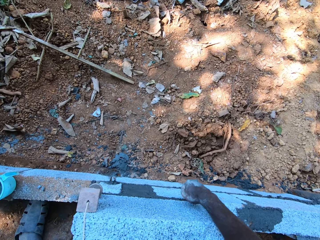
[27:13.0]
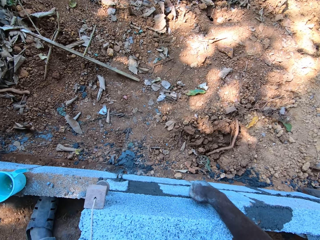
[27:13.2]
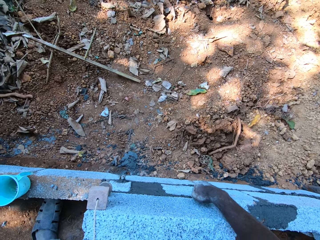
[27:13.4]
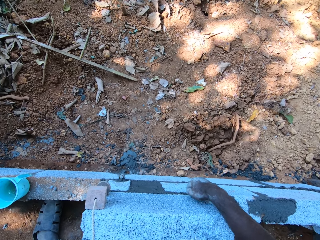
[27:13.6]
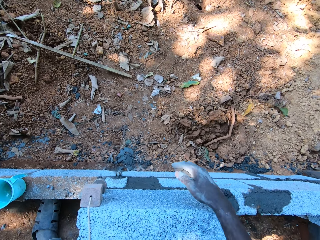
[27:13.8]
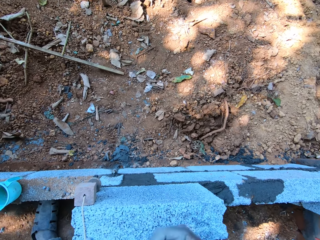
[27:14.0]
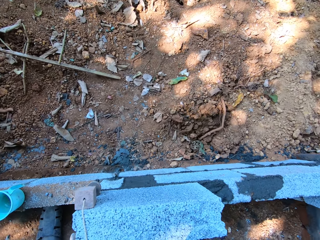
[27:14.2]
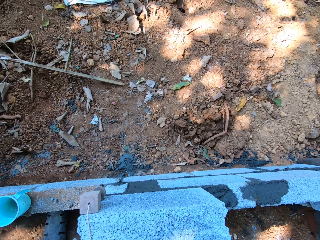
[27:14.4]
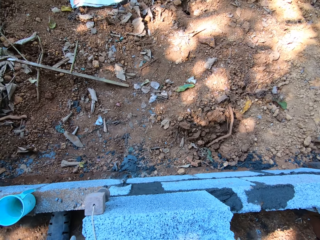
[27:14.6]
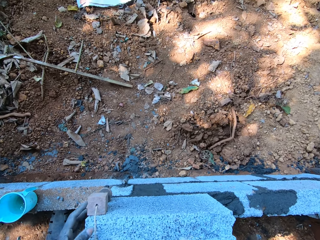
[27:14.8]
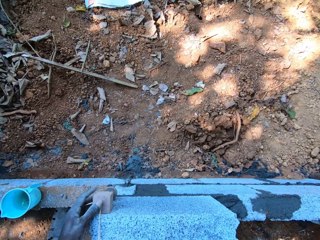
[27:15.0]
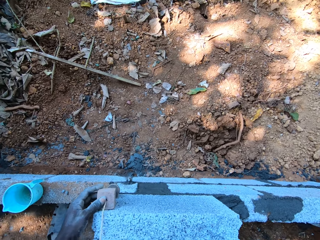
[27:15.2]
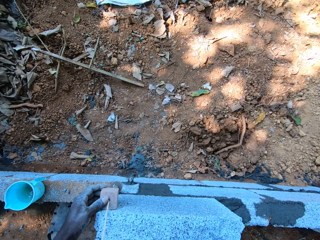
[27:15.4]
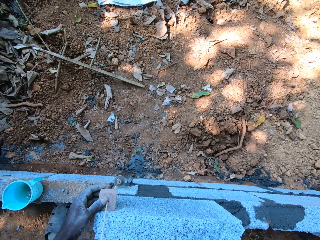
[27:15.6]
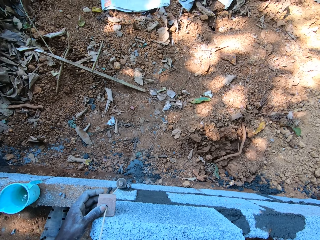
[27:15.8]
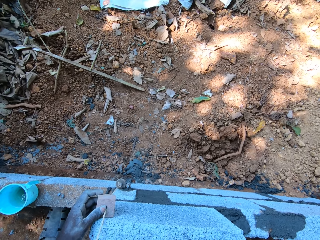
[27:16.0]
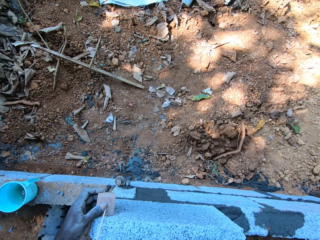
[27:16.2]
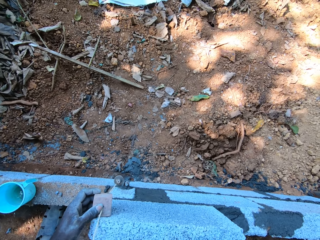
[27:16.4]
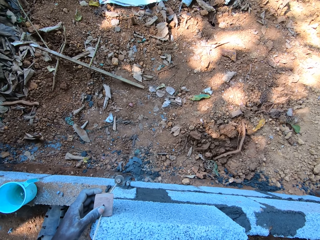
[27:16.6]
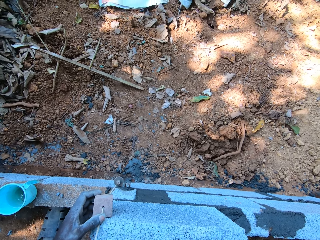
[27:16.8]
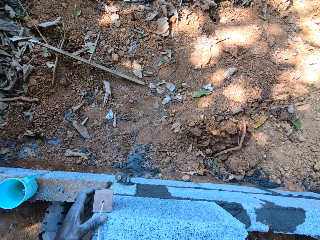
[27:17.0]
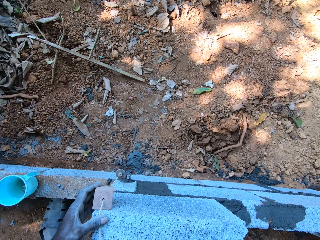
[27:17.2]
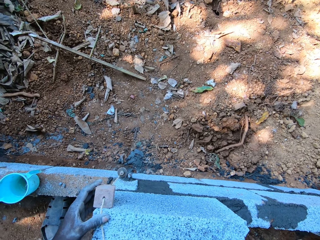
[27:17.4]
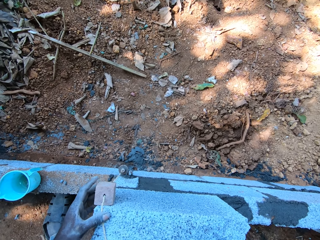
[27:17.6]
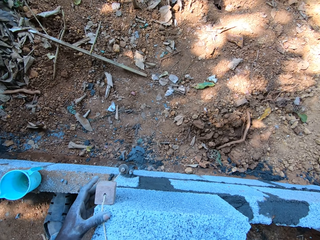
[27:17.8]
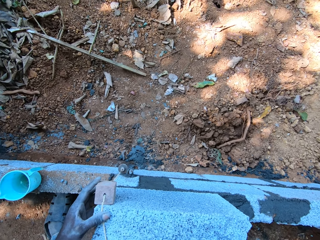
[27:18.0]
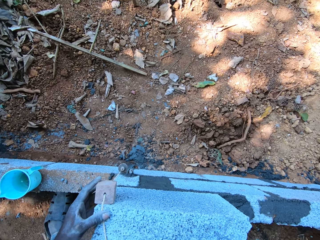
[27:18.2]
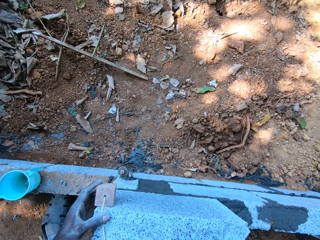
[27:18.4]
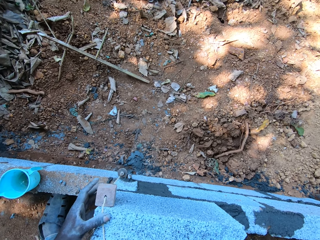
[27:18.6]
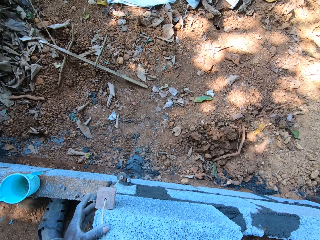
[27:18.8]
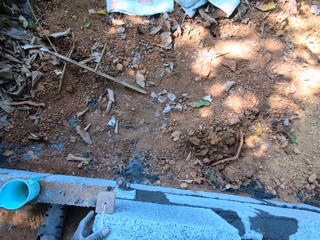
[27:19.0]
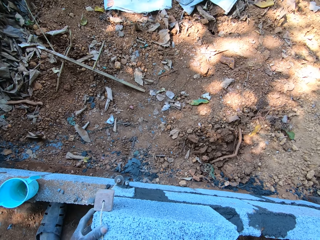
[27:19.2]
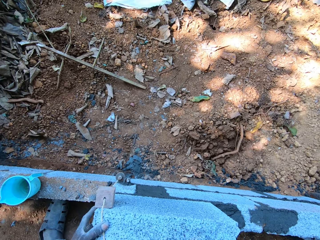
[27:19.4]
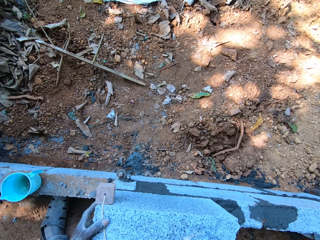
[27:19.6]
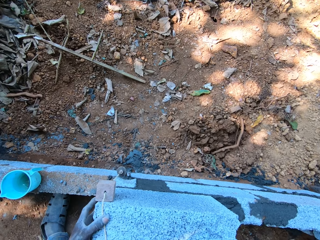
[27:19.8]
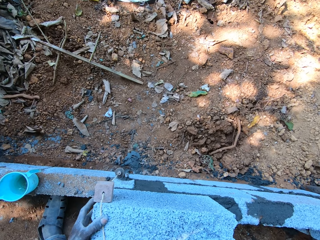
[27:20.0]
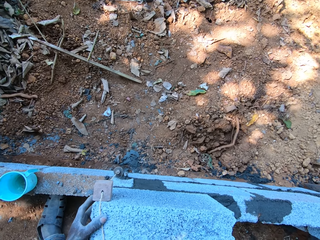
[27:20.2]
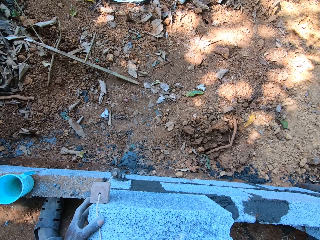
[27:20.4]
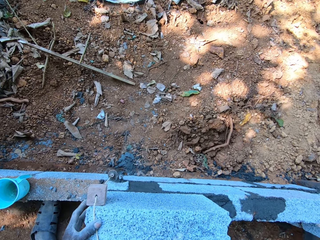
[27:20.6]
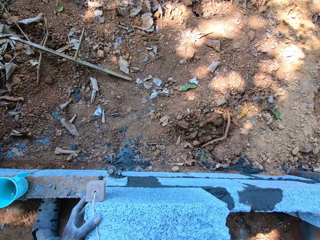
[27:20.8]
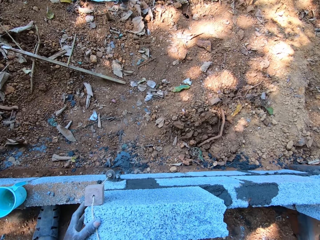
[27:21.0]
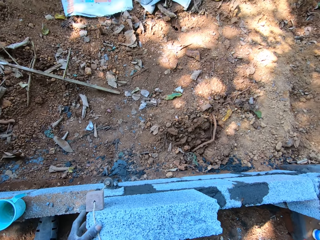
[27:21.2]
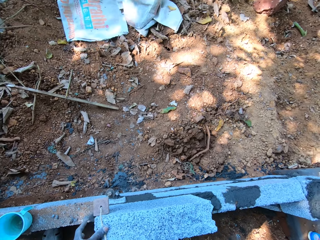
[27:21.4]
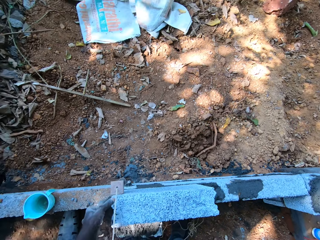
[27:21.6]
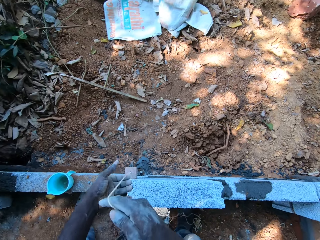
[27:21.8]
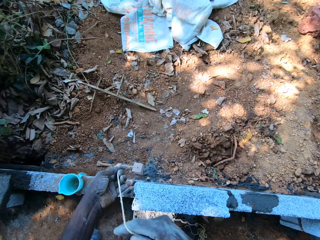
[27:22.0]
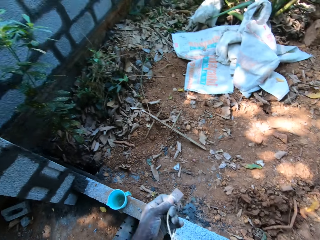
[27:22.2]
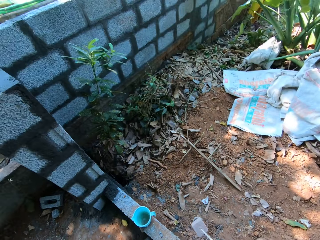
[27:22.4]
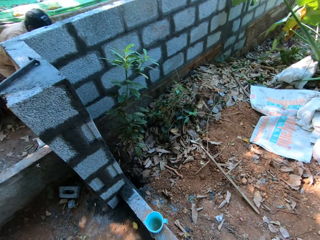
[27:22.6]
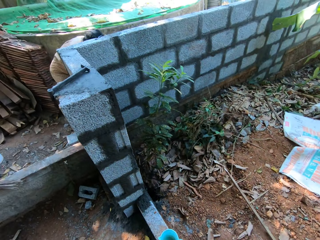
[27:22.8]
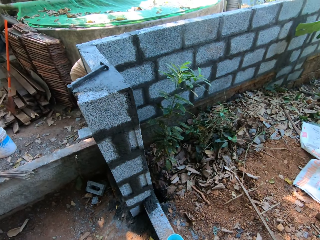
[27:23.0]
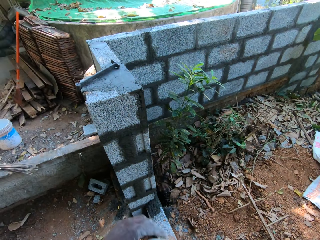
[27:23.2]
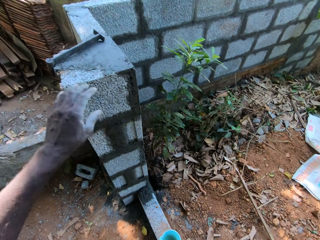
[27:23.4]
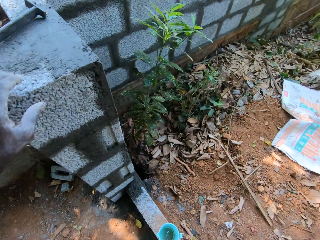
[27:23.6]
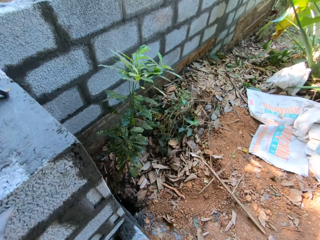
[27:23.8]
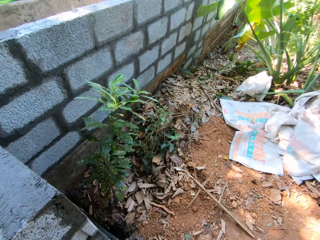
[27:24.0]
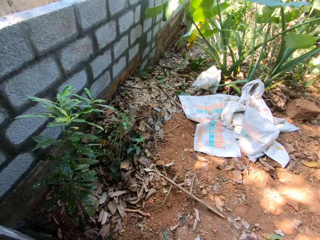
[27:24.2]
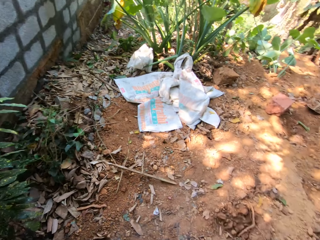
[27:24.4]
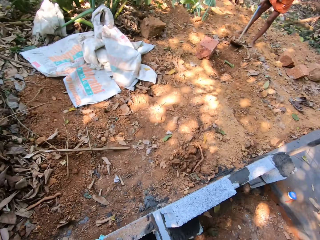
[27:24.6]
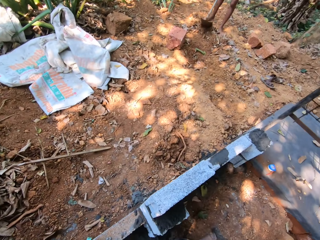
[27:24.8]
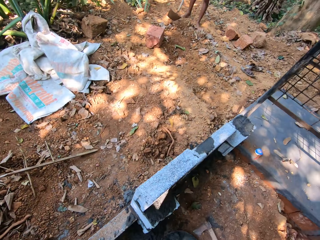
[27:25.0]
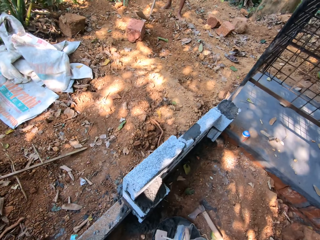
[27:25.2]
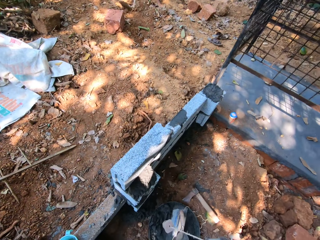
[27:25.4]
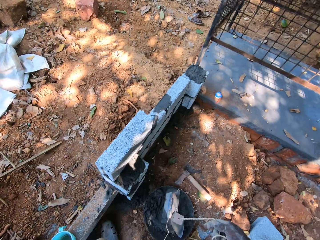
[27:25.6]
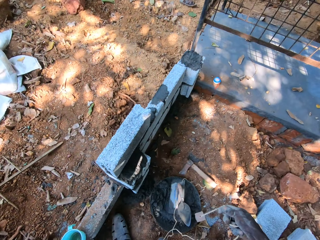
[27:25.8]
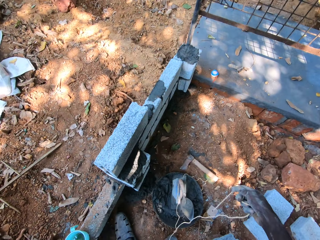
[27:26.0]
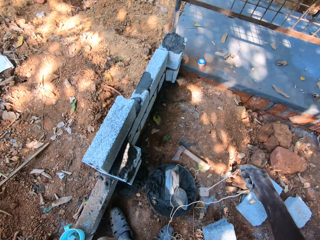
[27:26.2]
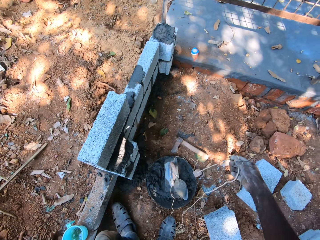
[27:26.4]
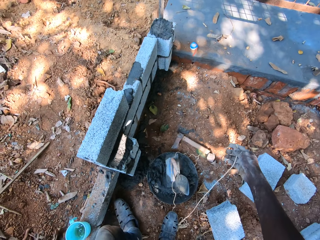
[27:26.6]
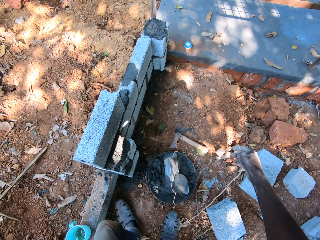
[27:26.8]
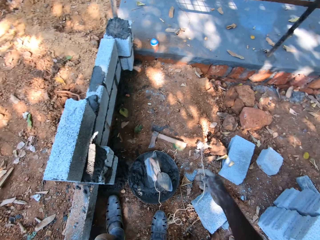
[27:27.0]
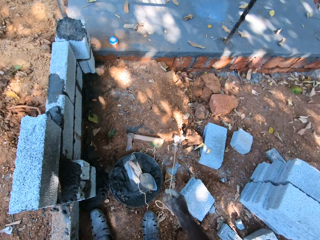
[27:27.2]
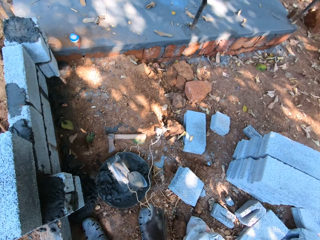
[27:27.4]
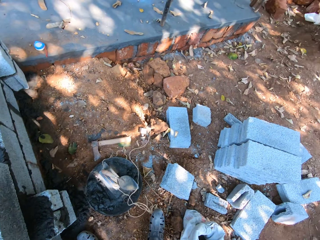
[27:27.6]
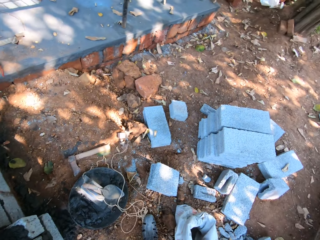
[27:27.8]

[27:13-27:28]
The camera wearer checks the block with a plumb bob in his left hand. He holds a straightedge tool. He converses with a man. He pulls the plumb bob with both hands. He lifts the straightedge tool. He places his left hand on a fence. He looks around. Another man digs on the ground. The camera wearer drops the straightedge tool on the ground. He drops the plumb bob in his right hand on the ground.

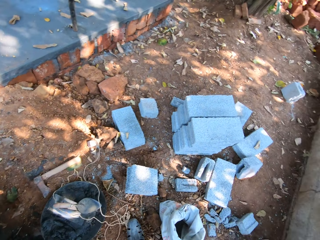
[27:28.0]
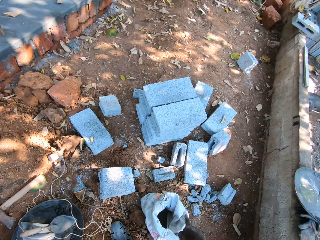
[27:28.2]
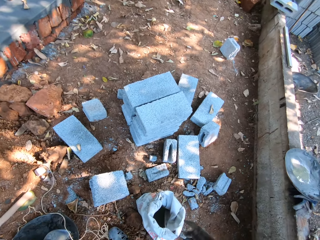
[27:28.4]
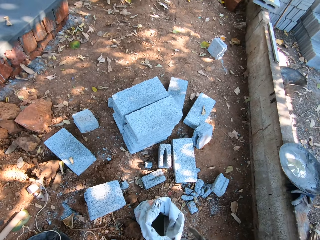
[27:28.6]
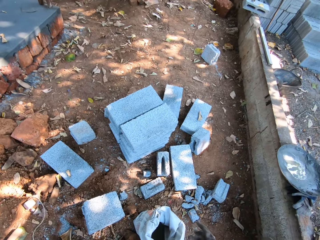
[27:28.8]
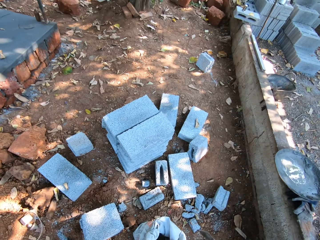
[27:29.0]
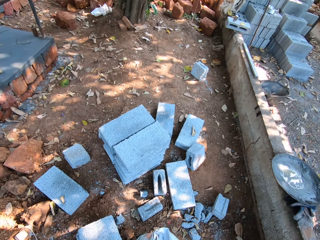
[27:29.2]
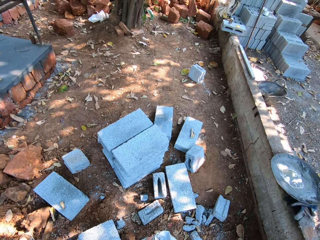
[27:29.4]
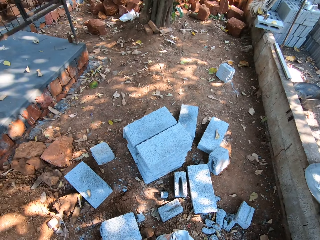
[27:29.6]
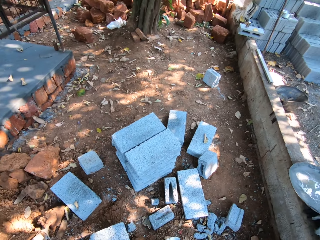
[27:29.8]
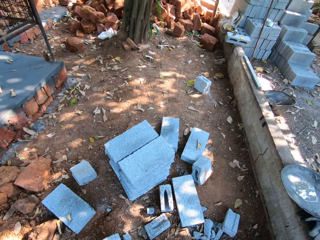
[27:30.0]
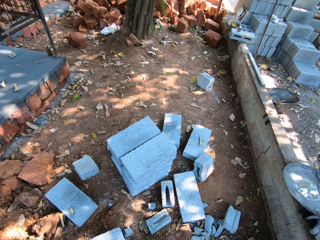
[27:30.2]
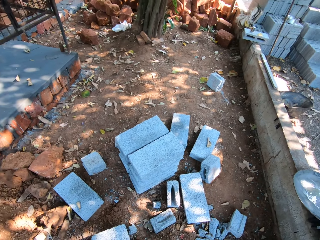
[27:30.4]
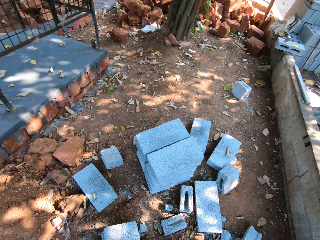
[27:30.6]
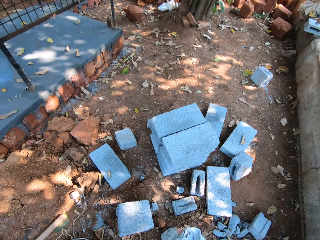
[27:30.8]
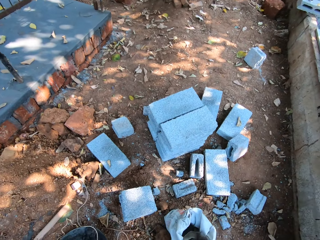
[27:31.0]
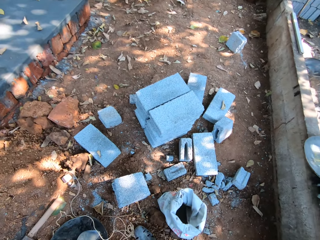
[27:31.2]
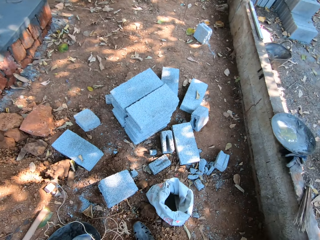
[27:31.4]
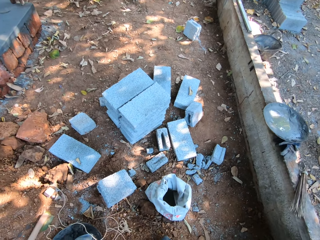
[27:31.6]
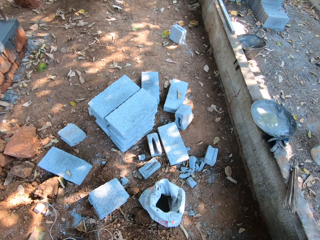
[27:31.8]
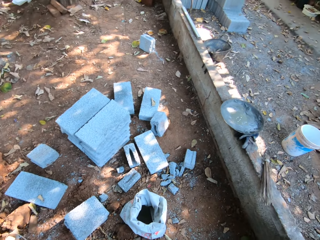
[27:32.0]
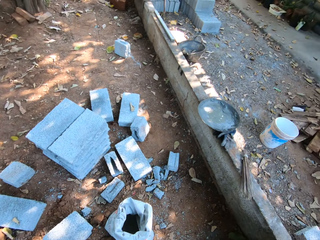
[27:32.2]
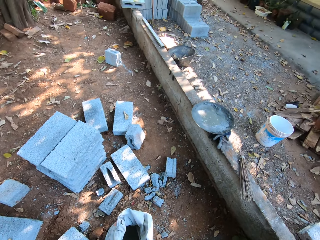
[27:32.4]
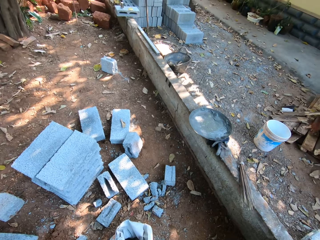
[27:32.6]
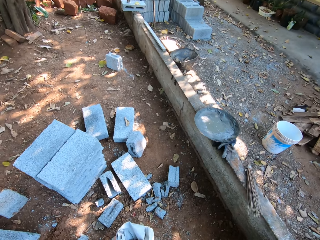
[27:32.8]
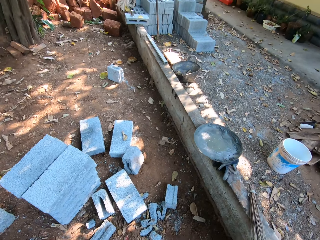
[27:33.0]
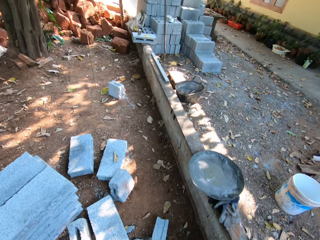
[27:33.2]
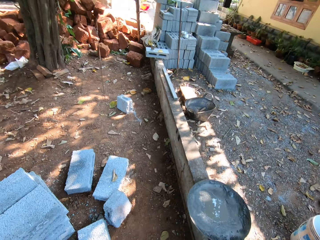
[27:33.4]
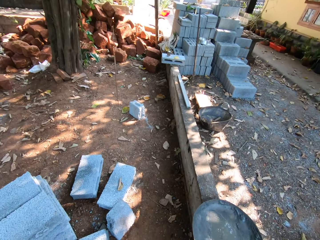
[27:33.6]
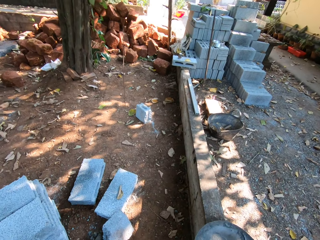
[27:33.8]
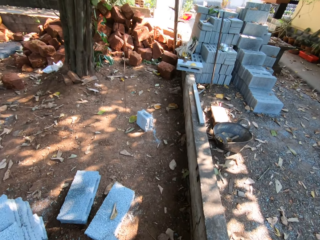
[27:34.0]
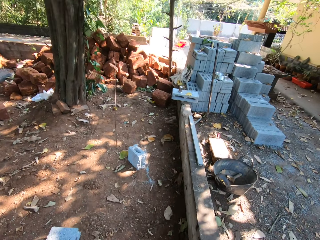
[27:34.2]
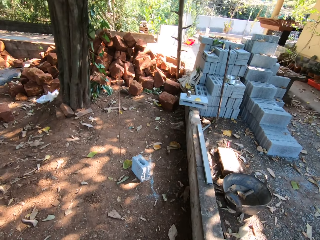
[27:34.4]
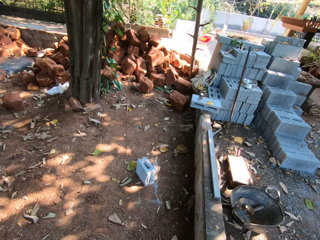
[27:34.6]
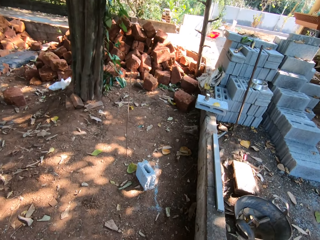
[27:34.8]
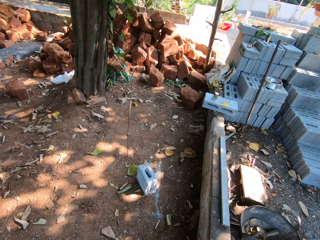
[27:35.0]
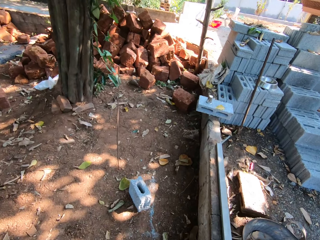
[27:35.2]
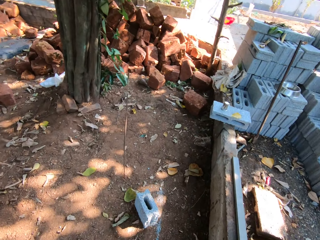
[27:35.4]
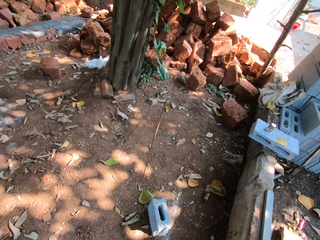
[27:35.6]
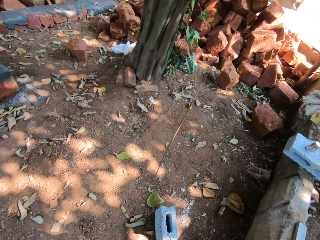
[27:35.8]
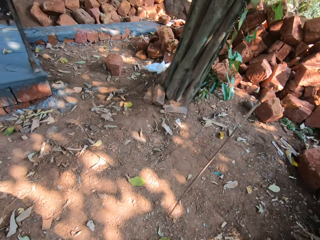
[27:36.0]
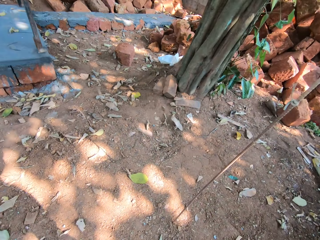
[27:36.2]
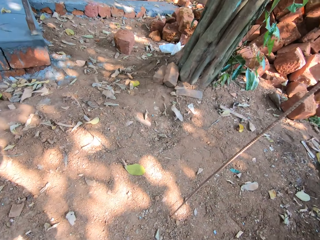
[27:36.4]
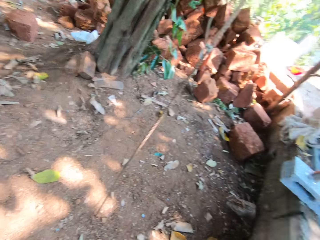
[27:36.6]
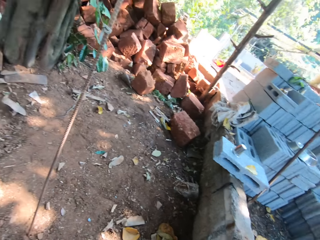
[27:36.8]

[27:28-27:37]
The camera wearer looks around. They walk towards the bricks.
